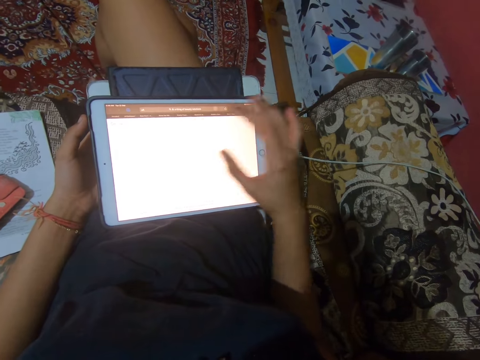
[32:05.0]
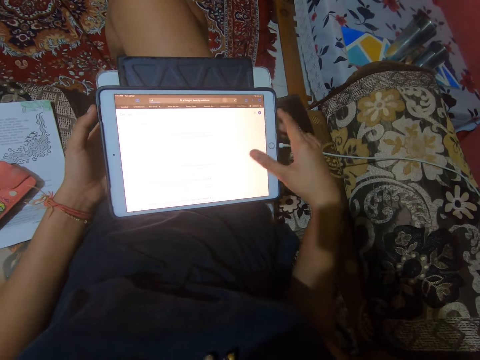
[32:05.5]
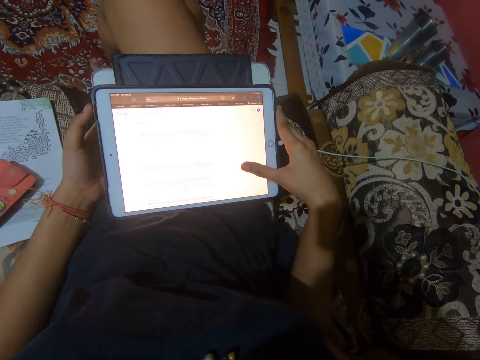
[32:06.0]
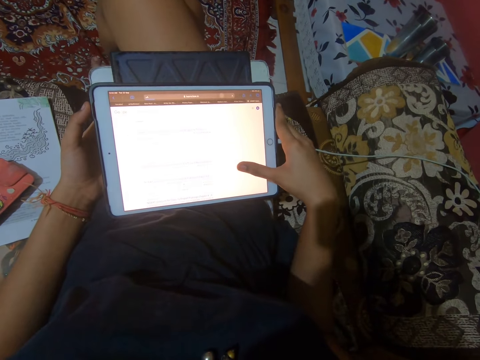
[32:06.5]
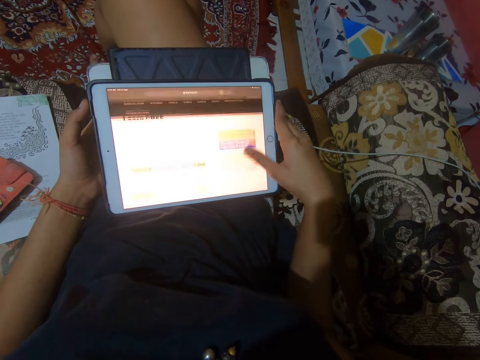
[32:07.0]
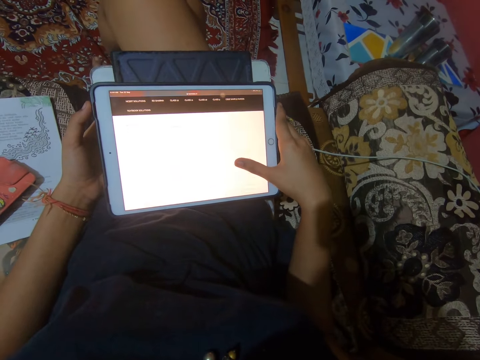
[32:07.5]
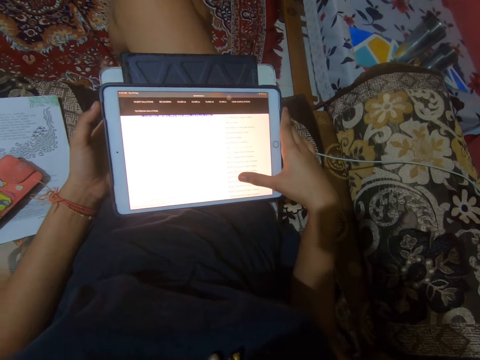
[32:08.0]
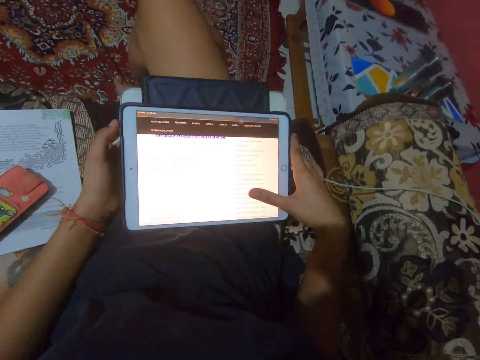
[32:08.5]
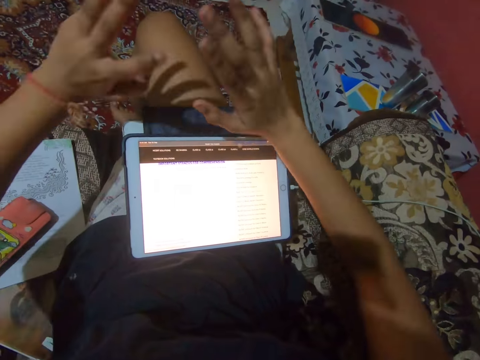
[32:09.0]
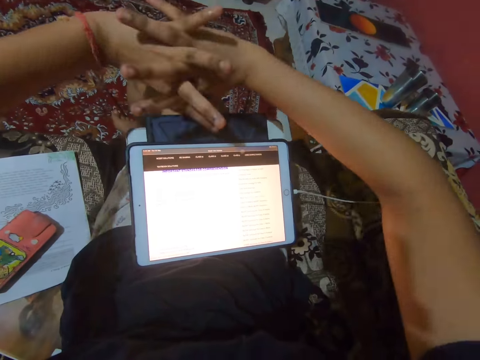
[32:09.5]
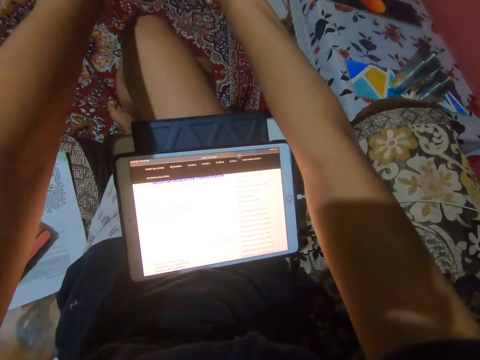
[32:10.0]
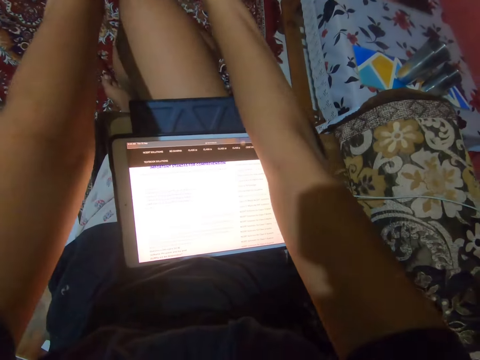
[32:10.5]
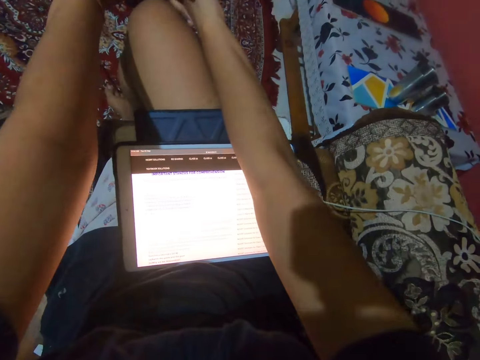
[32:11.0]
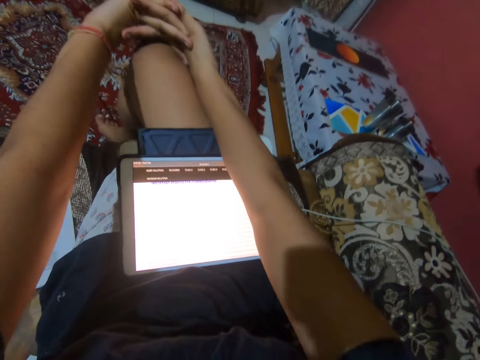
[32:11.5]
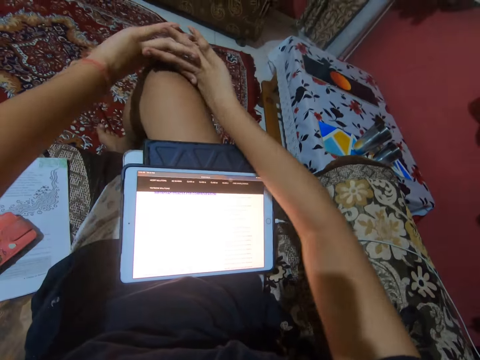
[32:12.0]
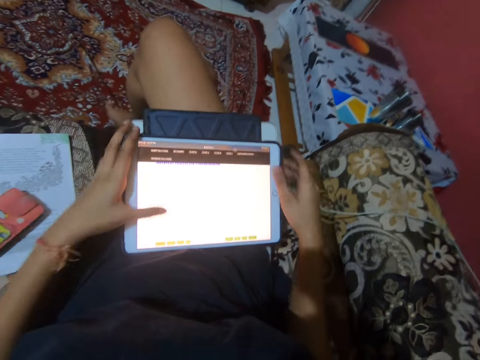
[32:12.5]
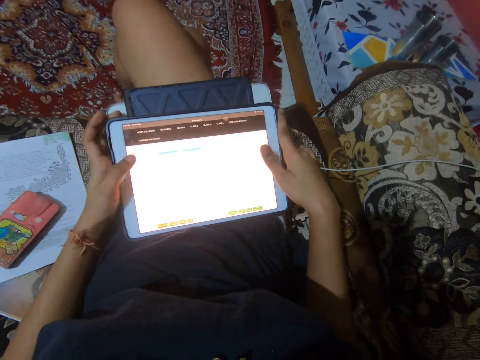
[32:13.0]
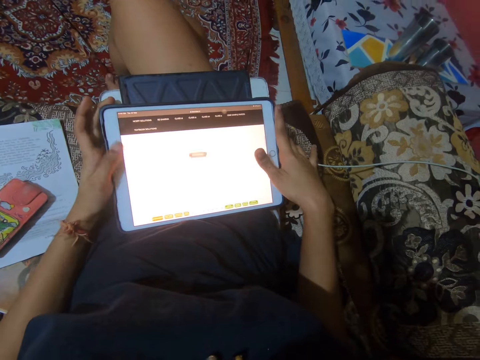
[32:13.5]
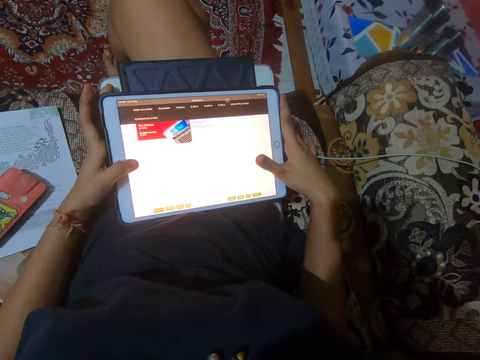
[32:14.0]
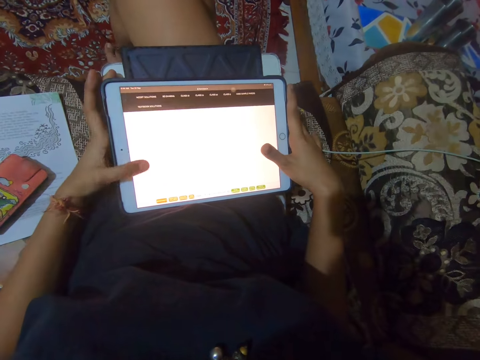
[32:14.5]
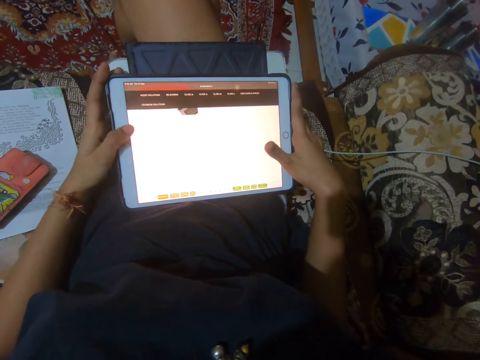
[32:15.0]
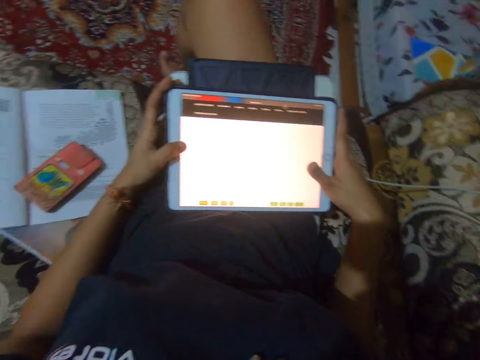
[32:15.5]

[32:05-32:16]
The camera wearer stretches their hands. They operate the tablet.

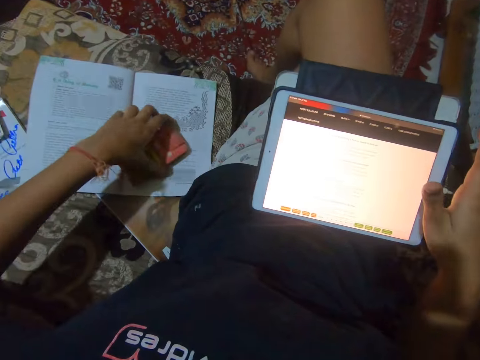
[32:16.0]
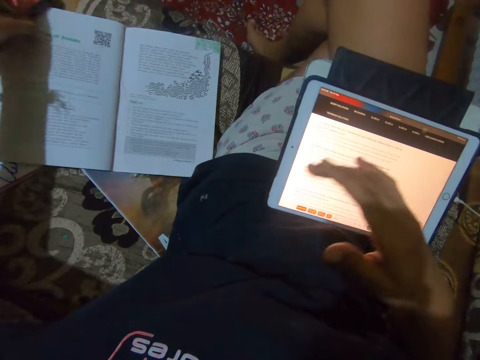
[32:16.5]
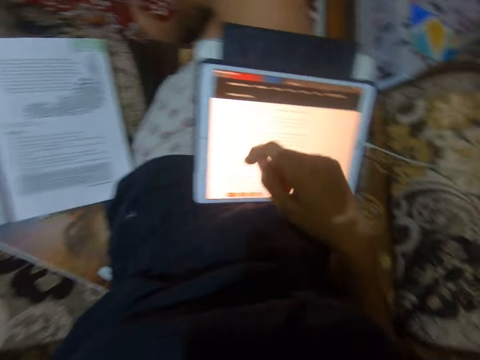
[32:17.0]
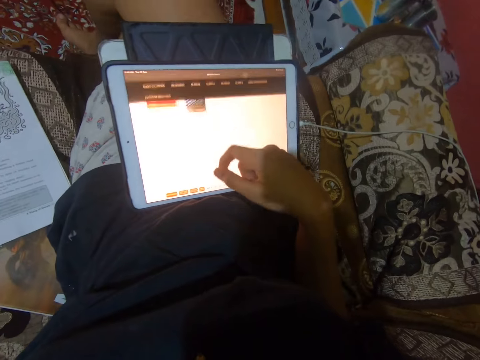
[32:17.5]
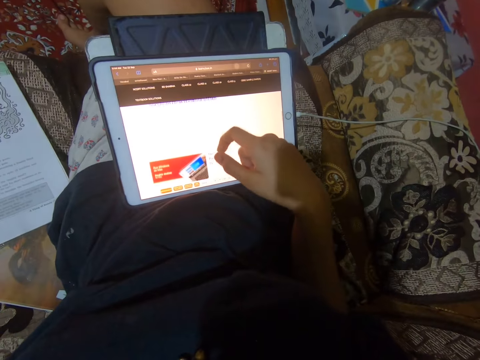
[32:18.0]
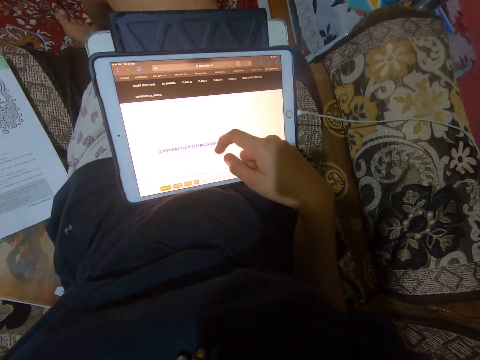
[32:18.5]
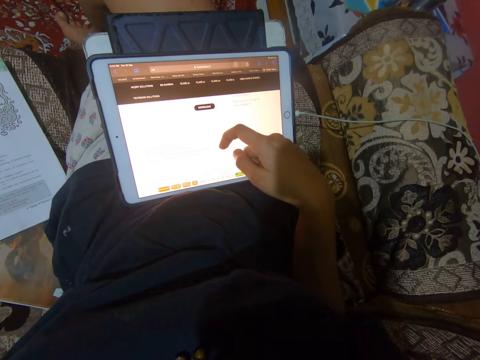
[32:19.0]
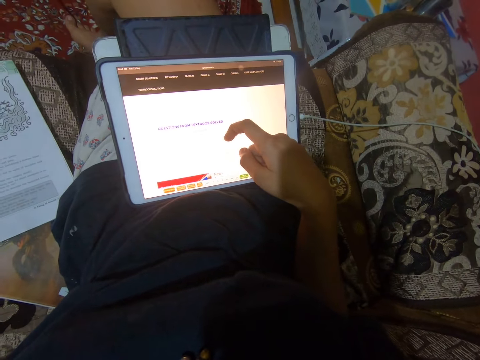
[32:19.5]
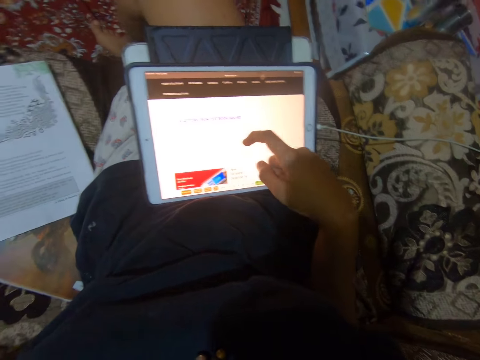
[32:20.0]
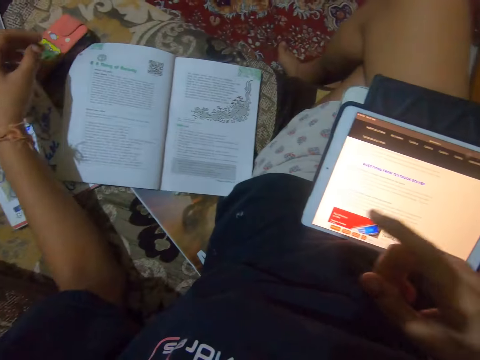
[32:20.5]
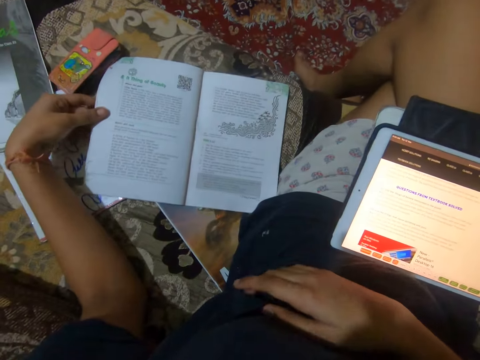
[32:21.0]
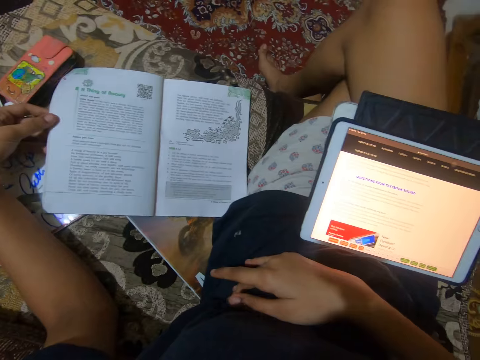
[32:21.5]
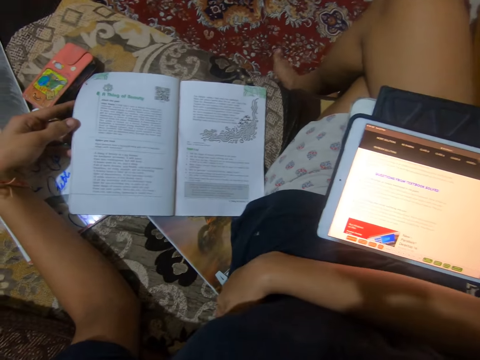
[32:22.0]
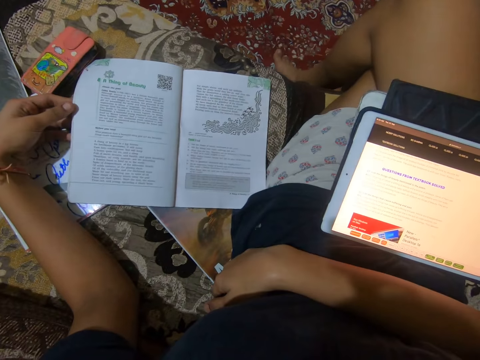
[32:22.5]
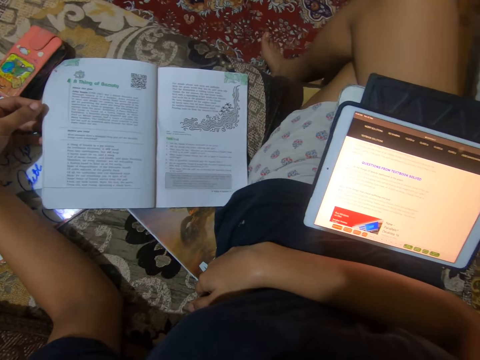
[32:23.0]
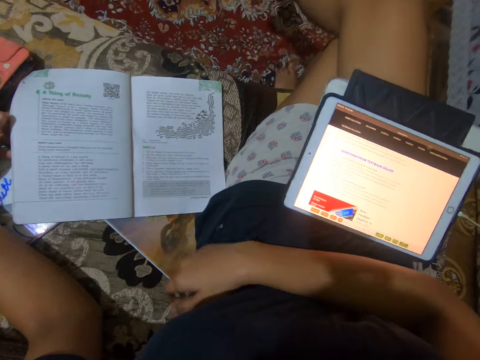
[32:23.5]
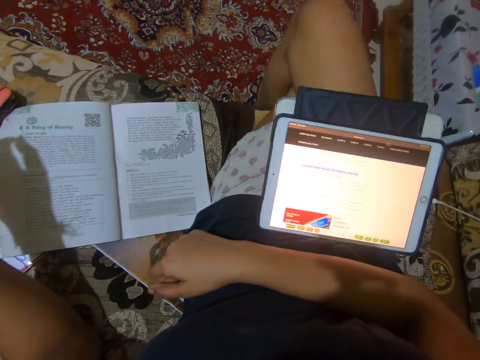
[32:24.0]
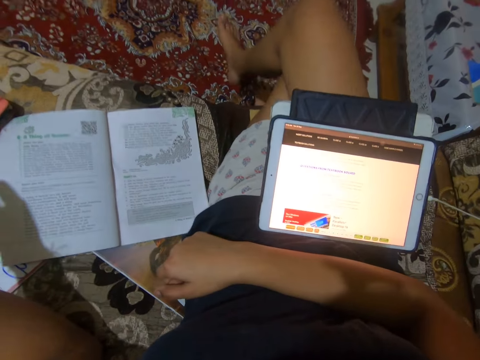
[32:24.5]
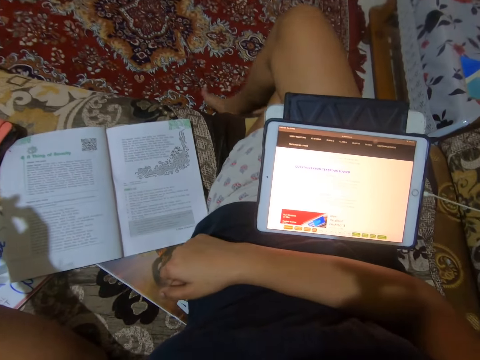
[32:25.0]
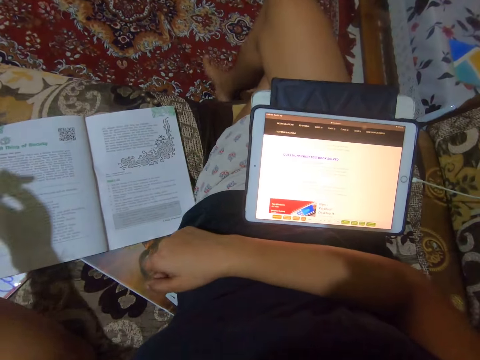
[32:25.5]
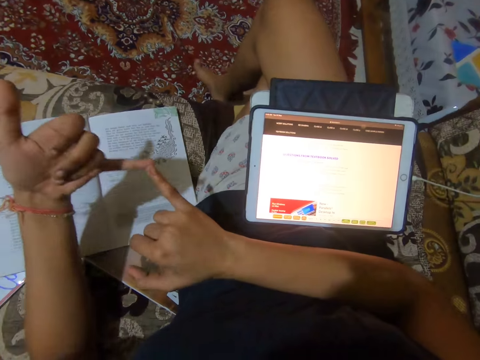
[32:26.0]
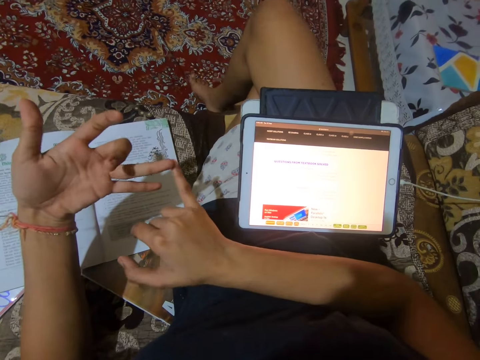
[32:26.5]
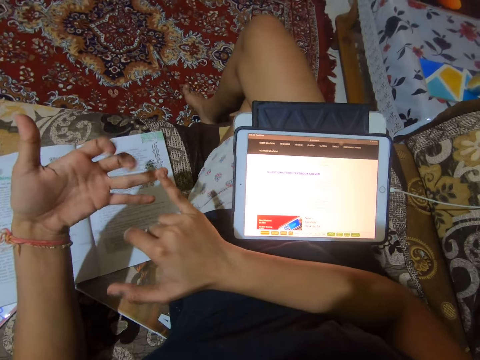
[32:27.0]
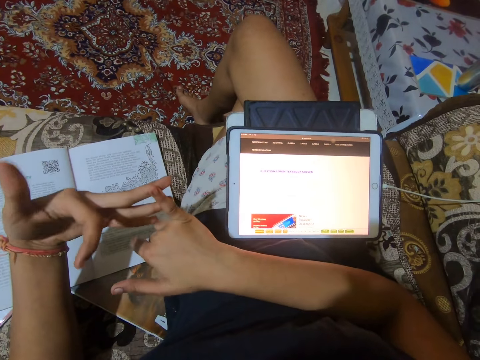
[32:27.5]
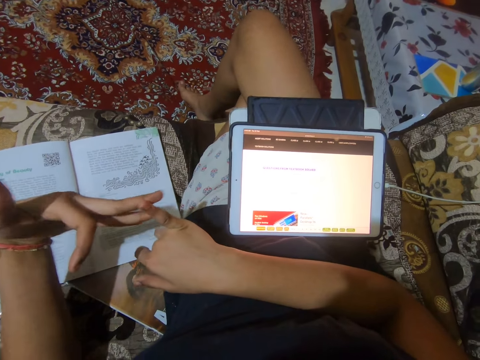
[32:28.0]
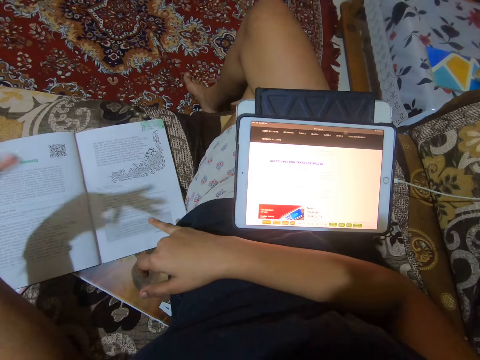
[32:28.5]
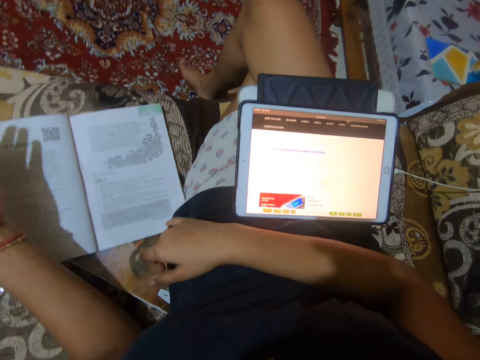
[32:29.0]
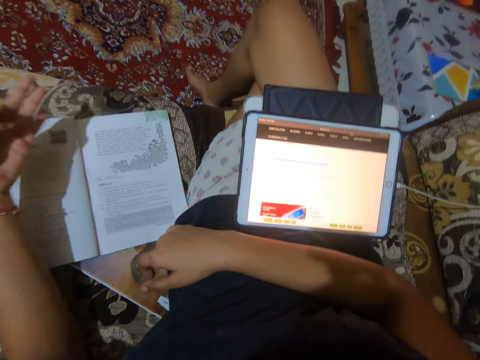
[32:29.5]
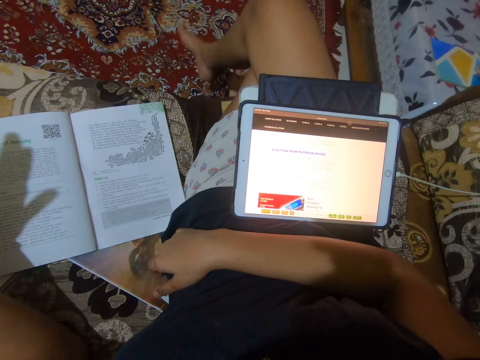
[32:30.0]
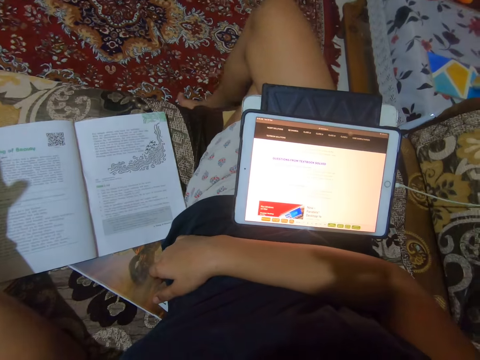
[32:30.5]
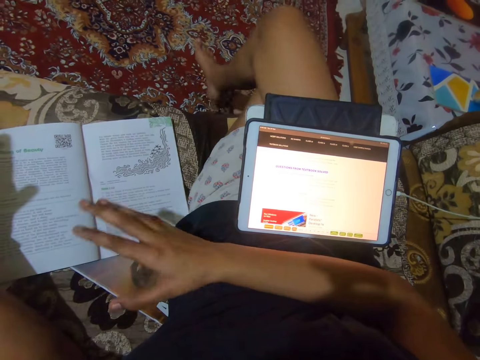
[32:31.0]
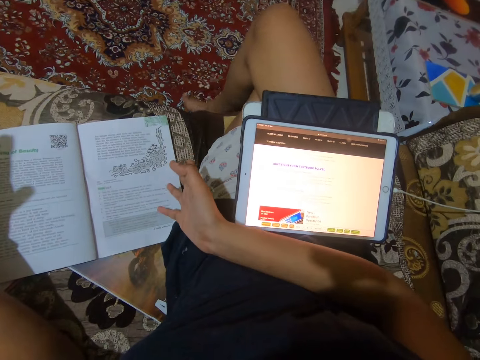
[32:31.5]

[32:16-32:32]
The camera wearer moves the mobile phone. They operate the tablet. They move their hands and hold a book. They stare at the book. They move their hands.
